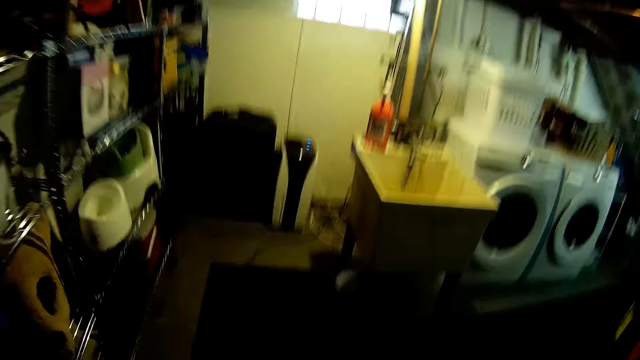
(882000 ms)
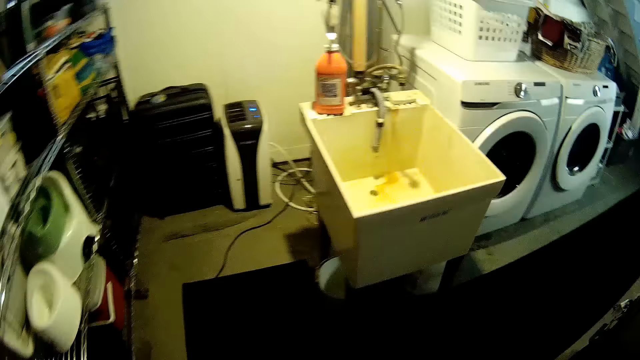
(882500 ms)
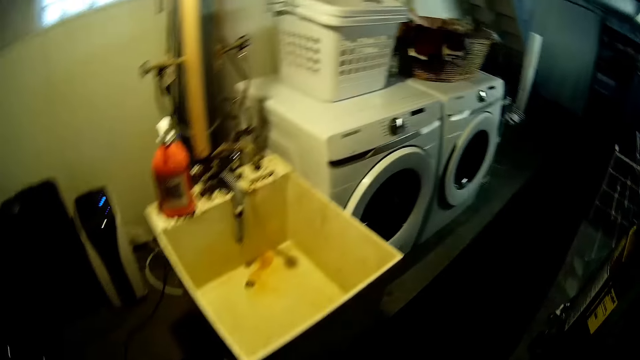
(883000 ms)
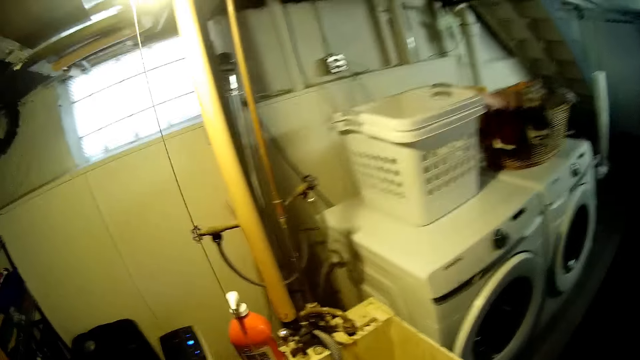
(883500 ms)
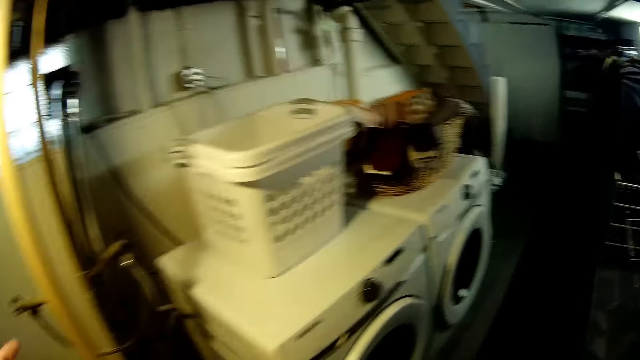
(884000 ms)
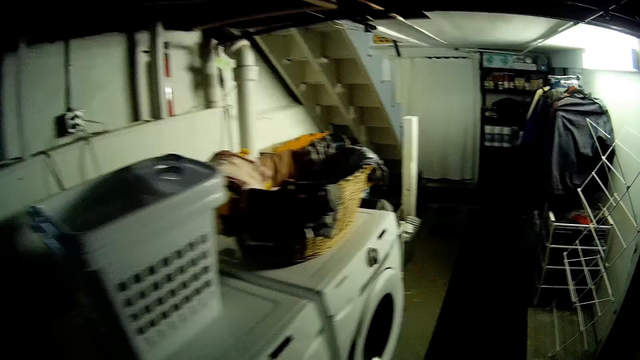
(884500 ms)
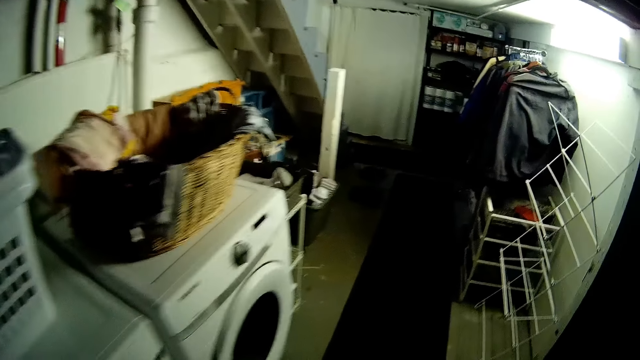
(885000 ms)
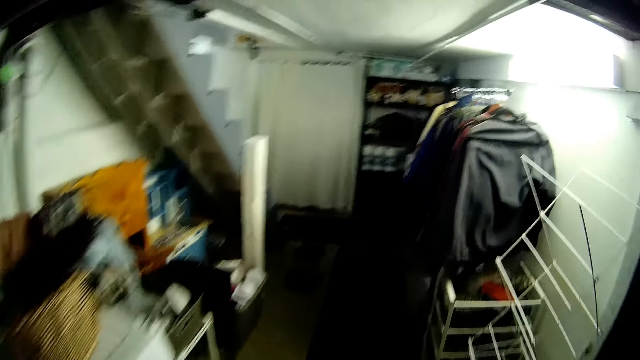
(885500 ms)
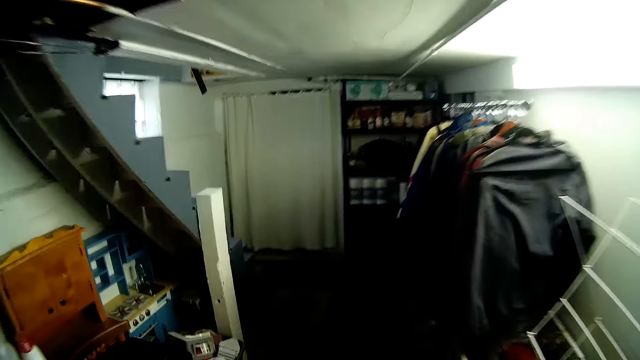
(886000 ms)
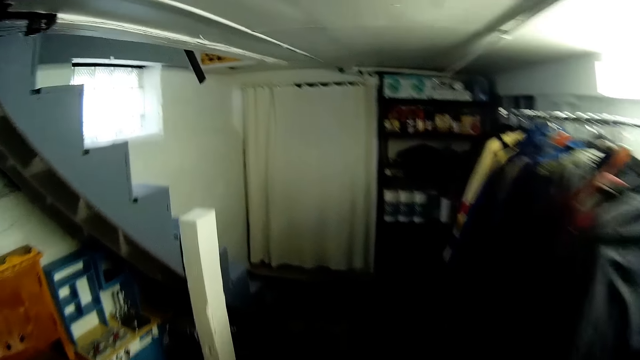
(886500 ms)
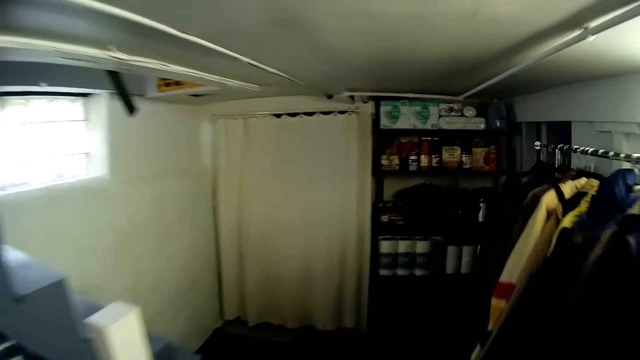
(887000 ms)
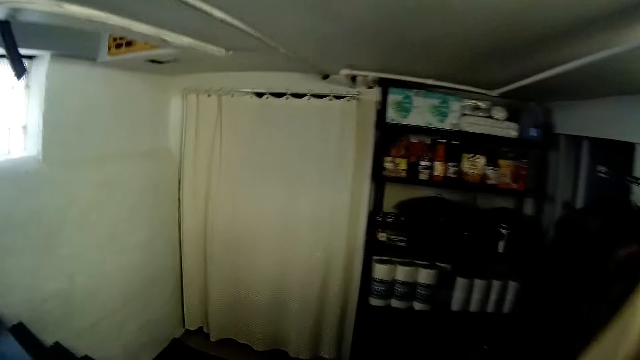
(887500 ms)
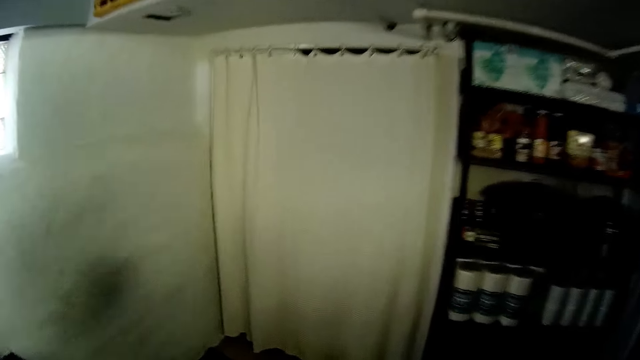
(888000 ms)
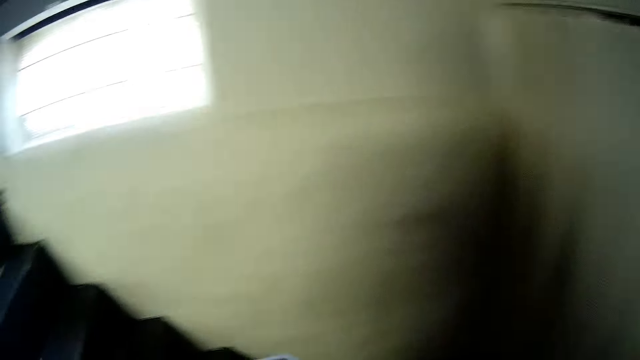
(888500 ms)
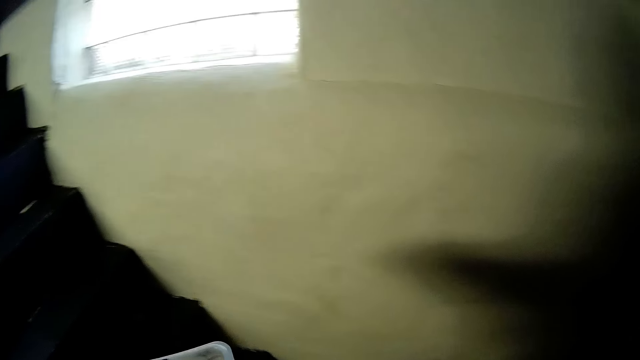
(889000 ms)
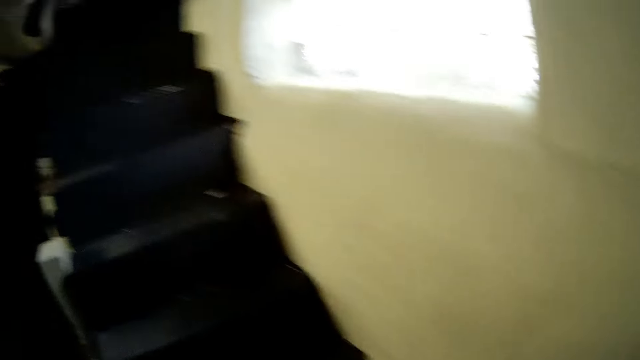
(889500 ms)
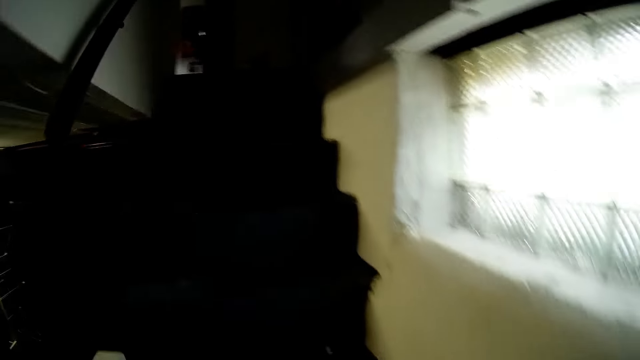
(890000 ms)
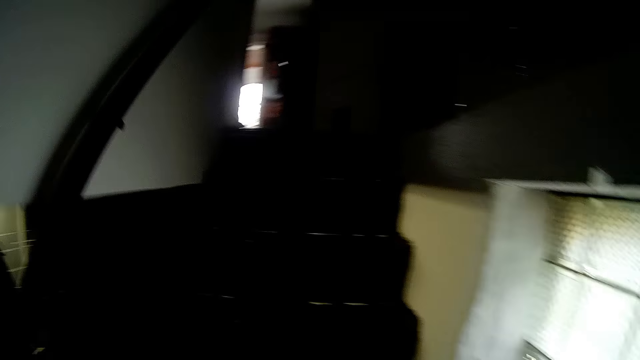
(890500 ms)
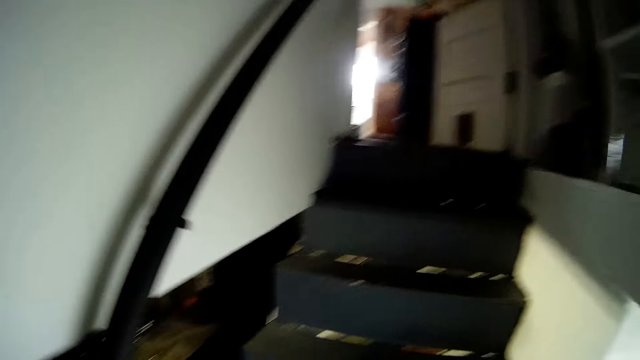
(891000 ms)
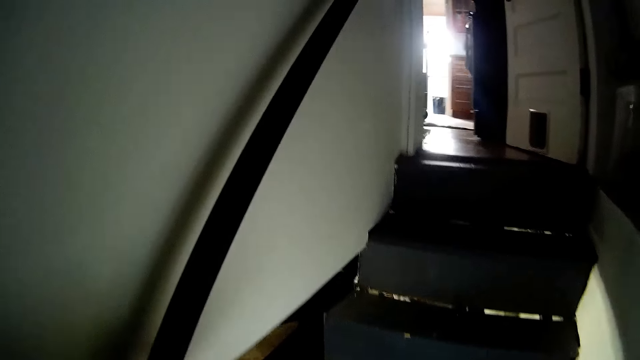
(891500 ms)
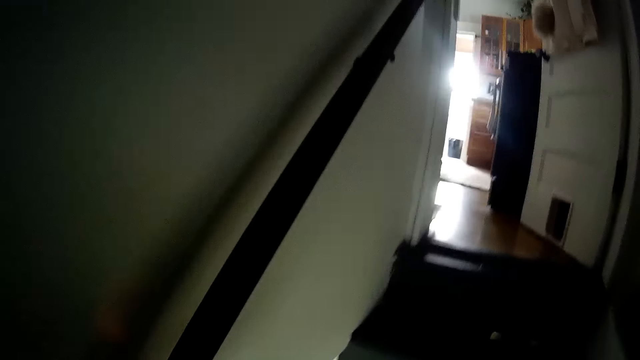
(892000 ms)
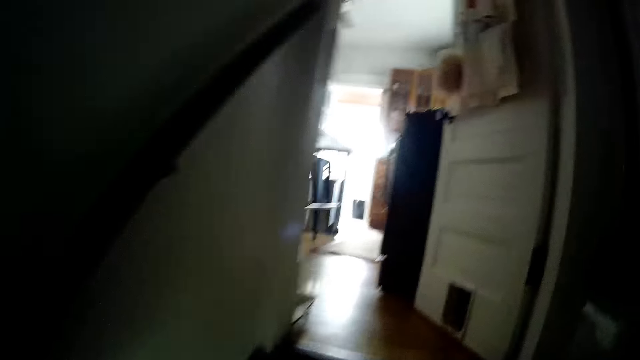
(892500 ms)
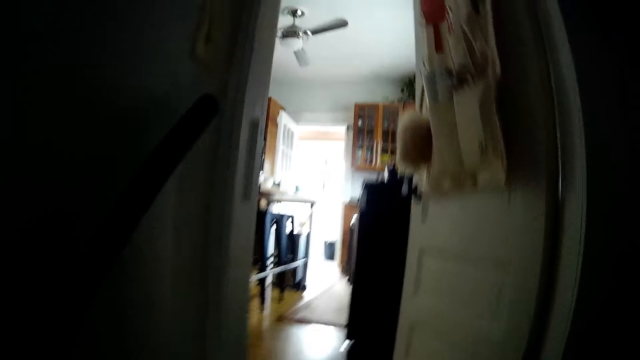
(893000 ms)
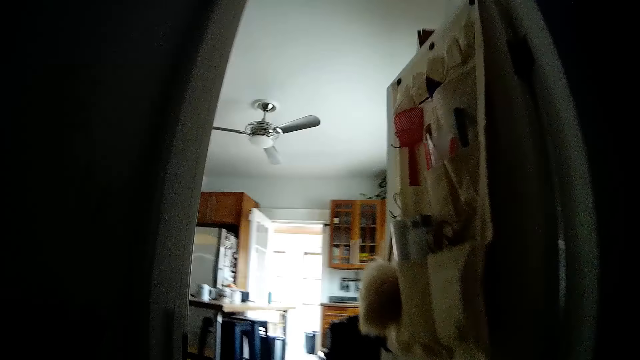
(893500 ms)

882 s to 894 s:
The camera wearer turns on a switch with his left hand. He climbs a flight of stairs.

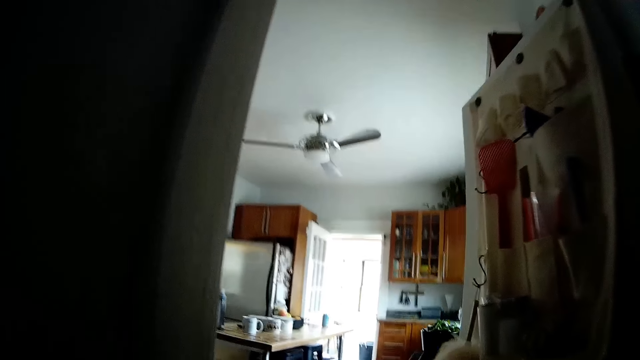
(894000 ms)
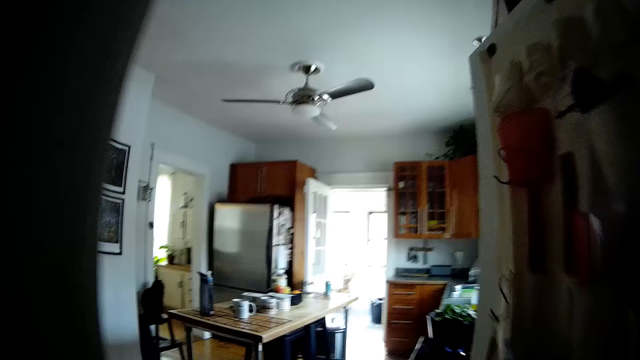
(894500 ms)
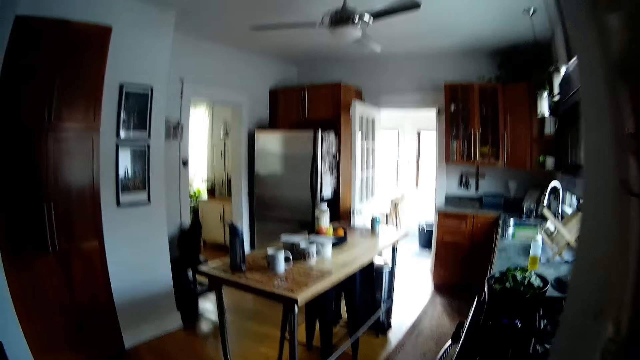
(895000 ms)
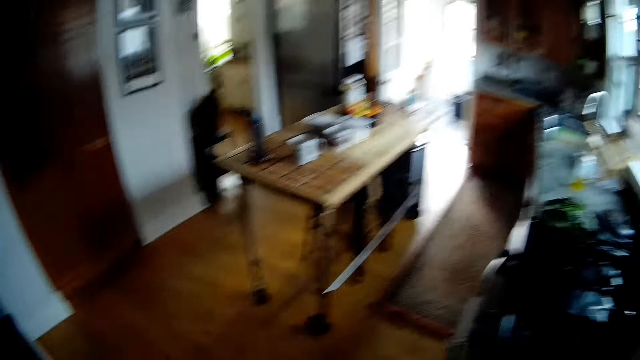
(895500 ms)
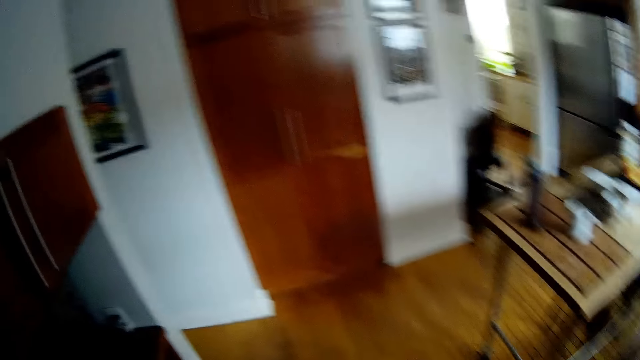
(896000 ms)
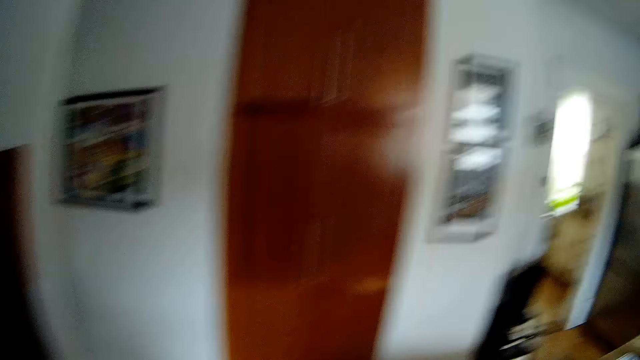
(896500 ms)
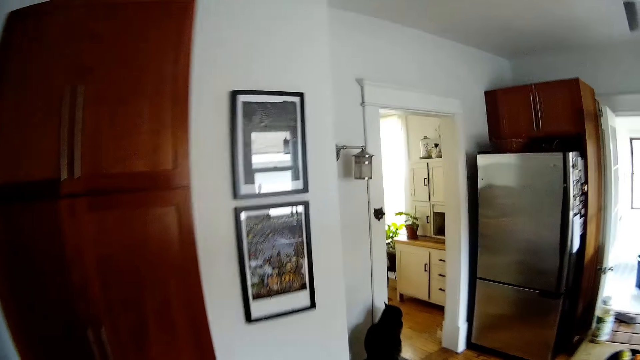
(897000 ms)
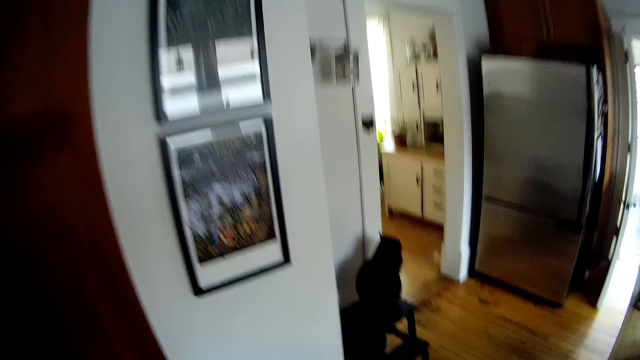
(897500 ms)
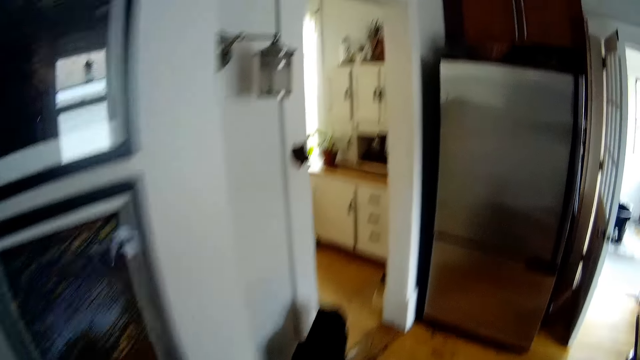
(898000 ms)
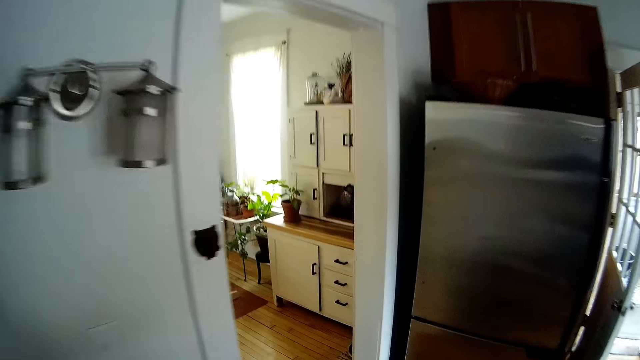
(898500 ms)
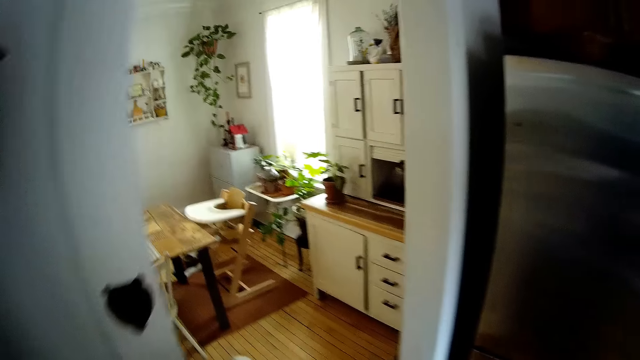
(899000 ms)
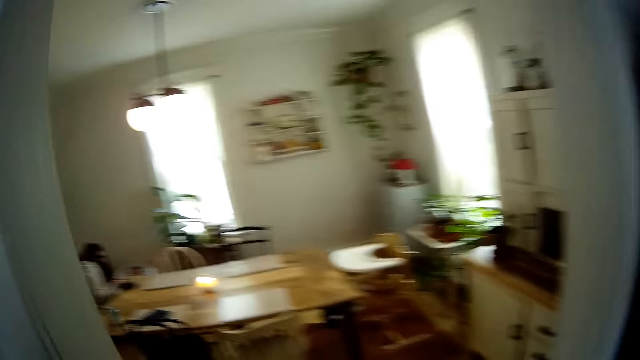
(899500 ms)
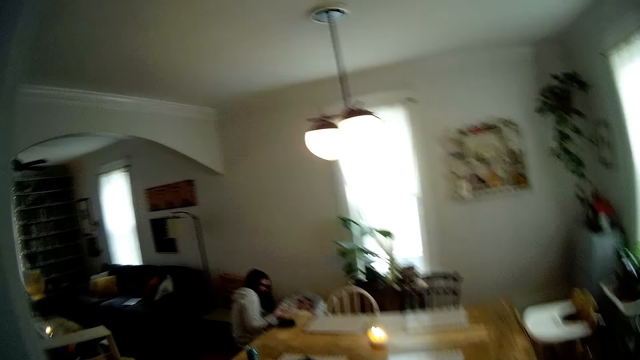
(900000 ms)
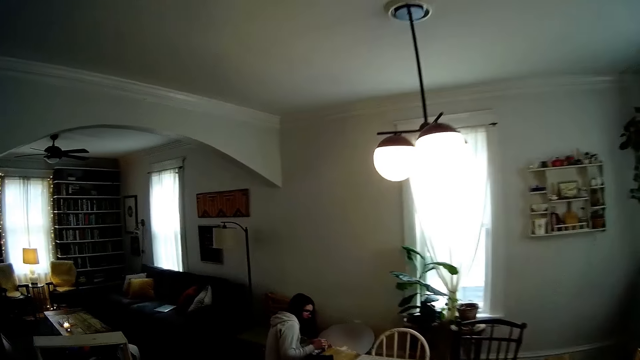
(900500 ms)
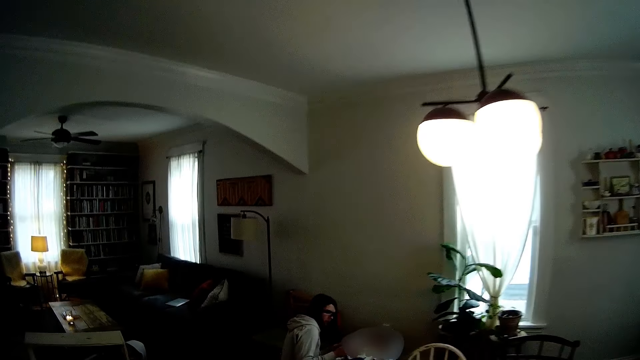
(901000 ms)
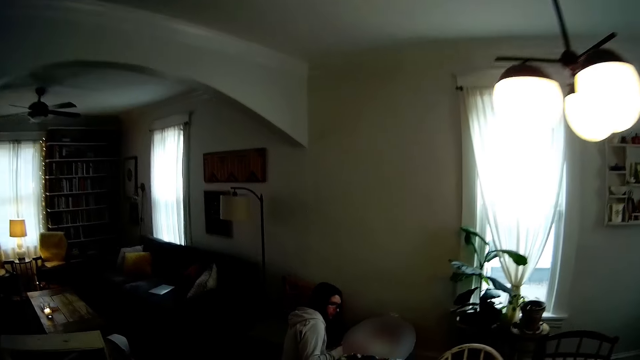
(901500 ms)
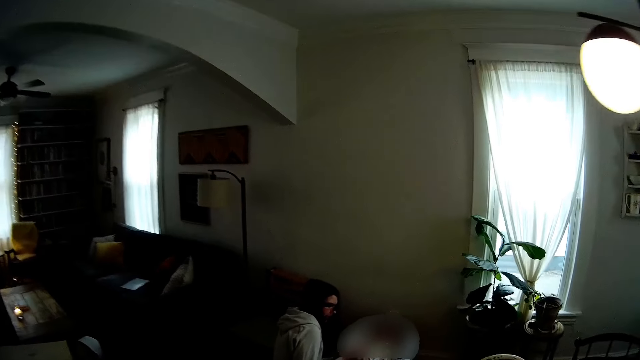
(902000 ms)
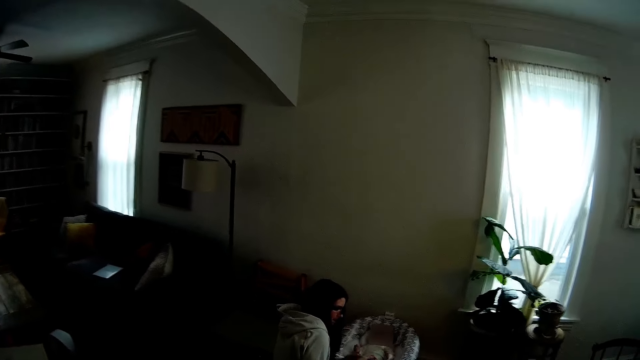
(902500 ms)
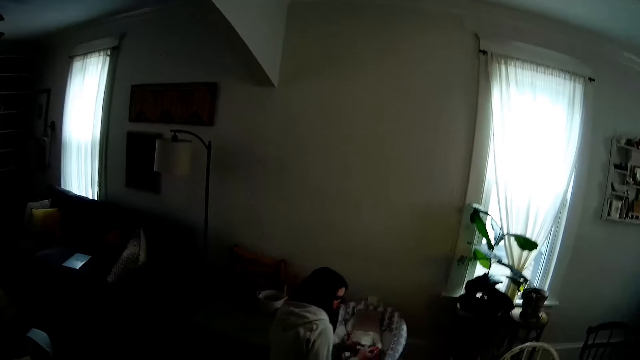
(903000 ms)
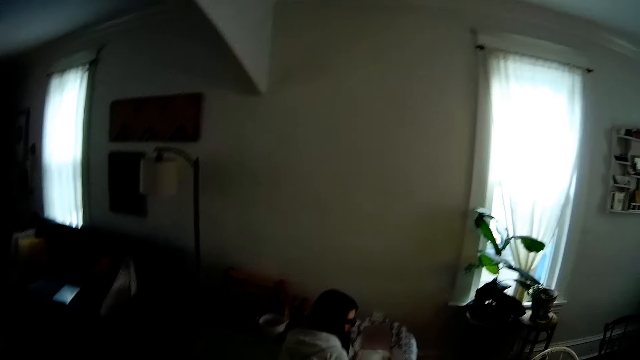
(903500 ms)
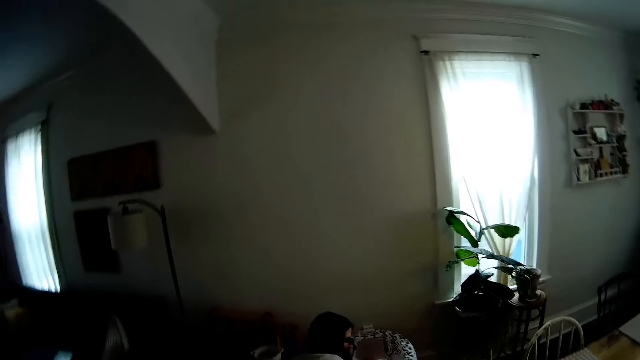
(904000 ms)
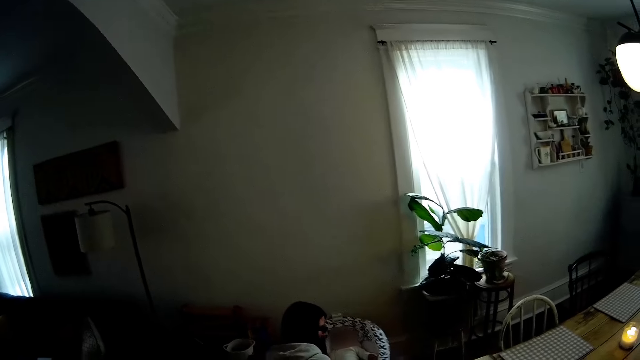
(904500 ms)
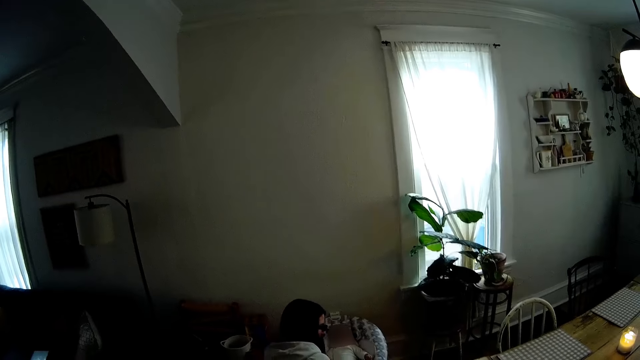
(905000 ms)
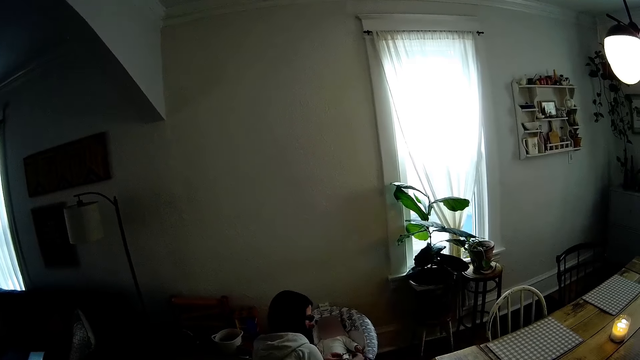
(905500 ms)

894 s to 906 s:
The camera wearer walks around the house. A woman interacts with the camera wearer. A lady appears. The camera wearer looks around. A child appears.
